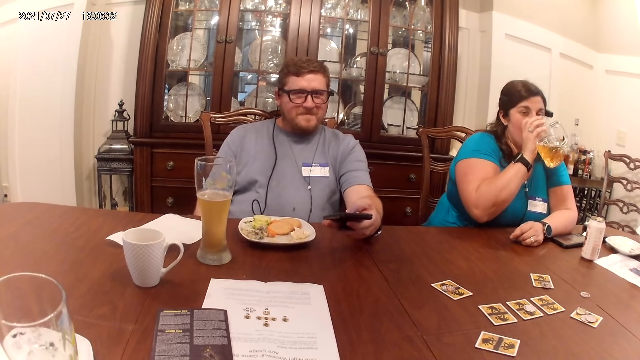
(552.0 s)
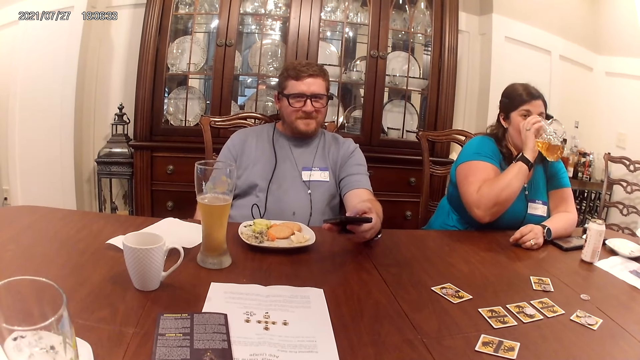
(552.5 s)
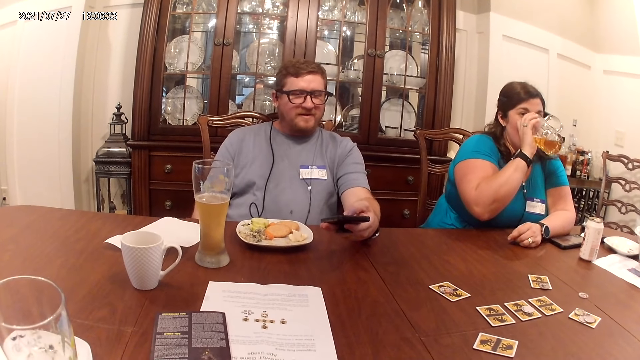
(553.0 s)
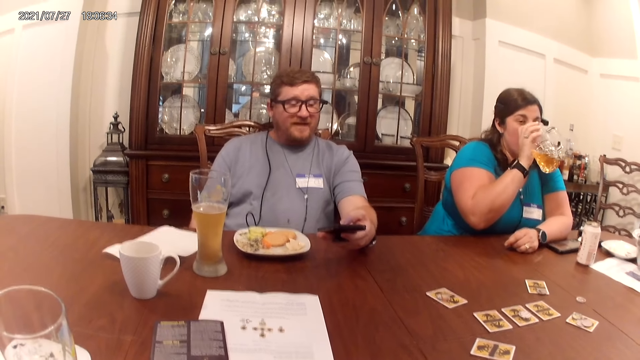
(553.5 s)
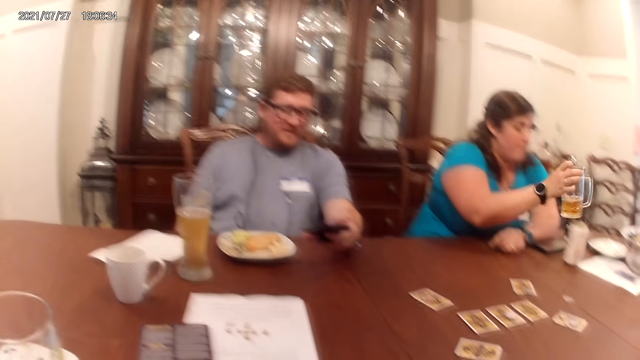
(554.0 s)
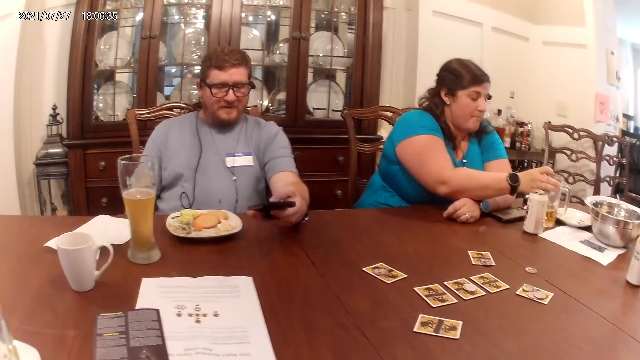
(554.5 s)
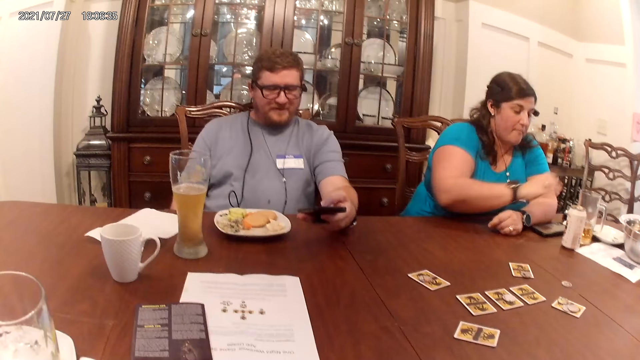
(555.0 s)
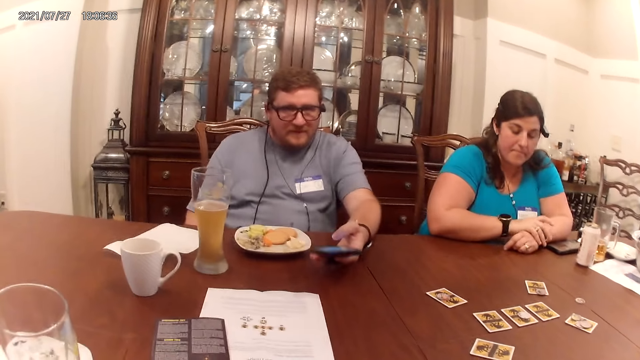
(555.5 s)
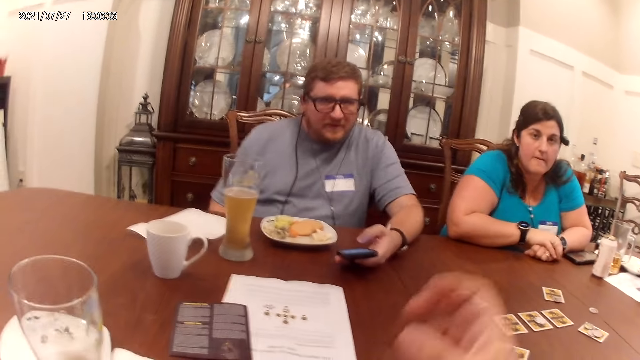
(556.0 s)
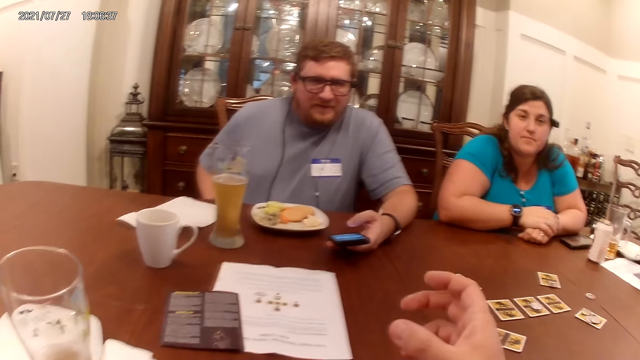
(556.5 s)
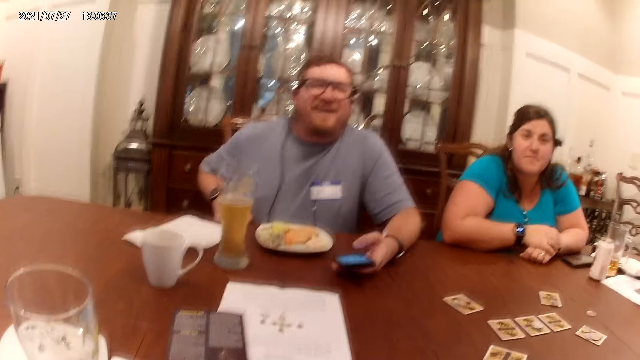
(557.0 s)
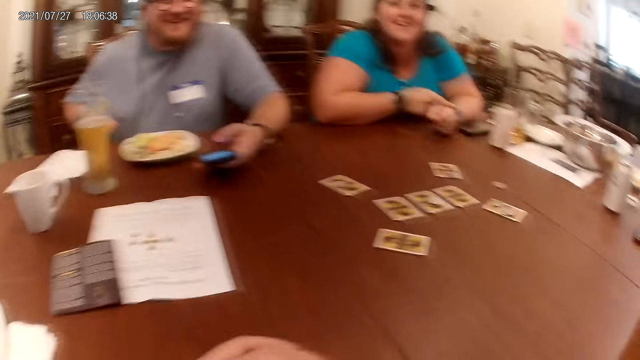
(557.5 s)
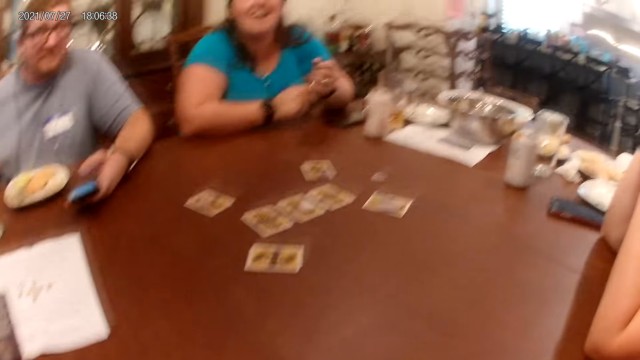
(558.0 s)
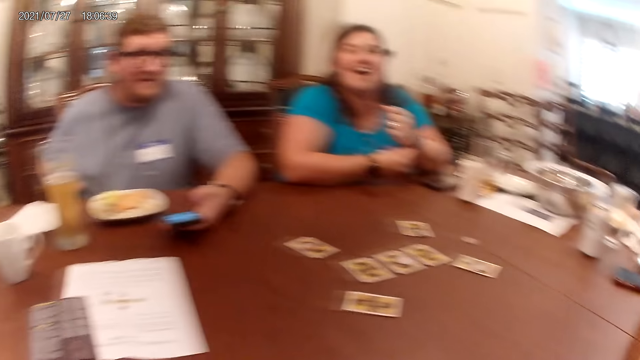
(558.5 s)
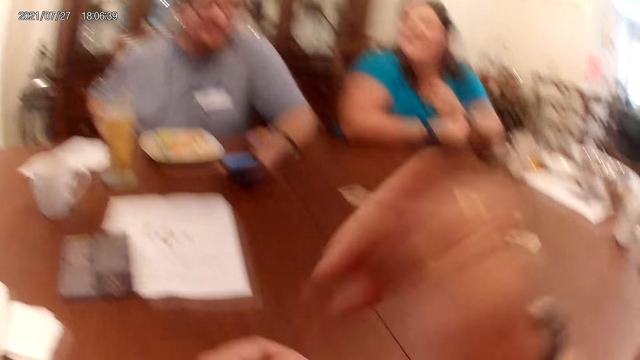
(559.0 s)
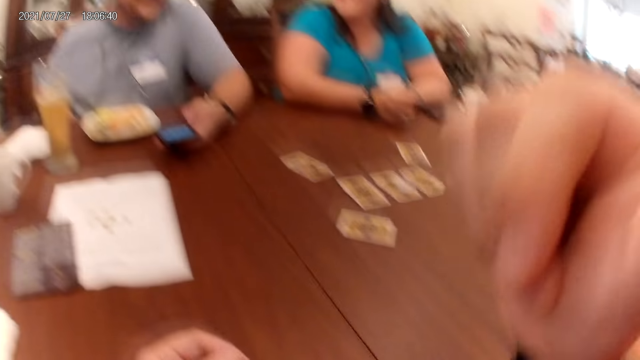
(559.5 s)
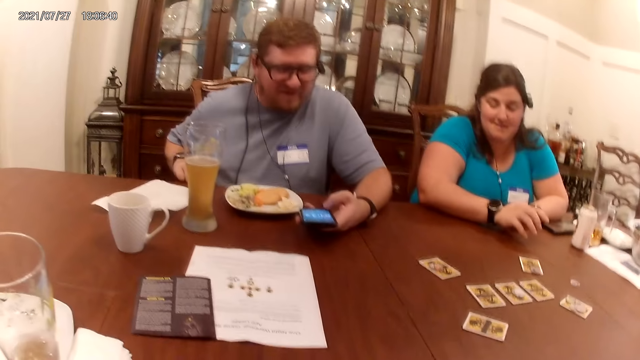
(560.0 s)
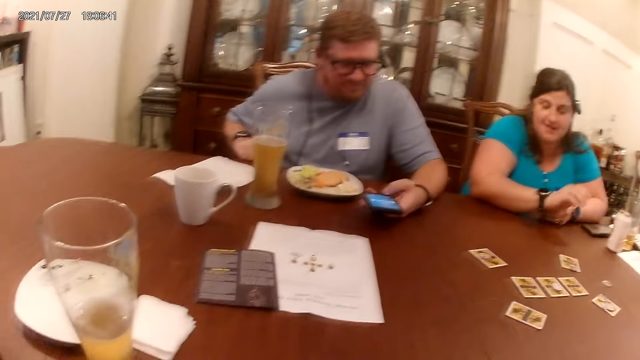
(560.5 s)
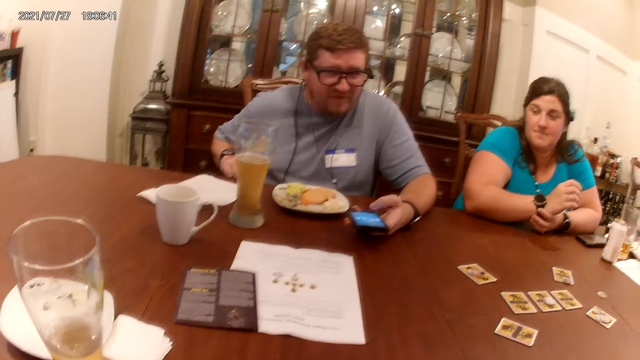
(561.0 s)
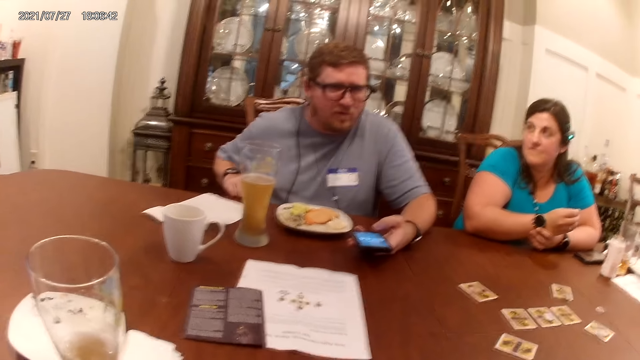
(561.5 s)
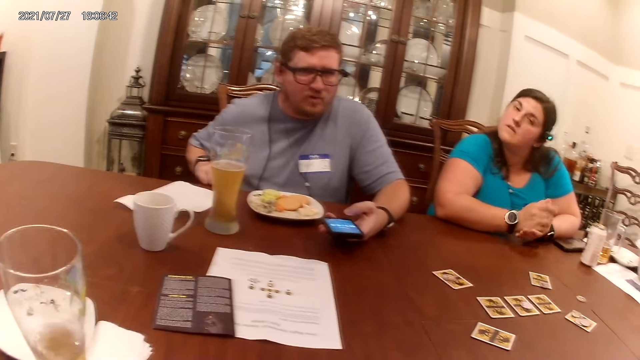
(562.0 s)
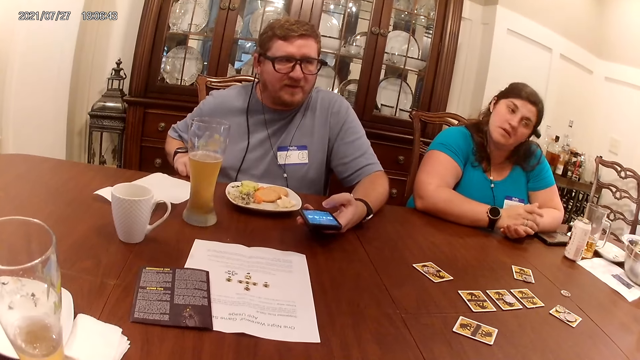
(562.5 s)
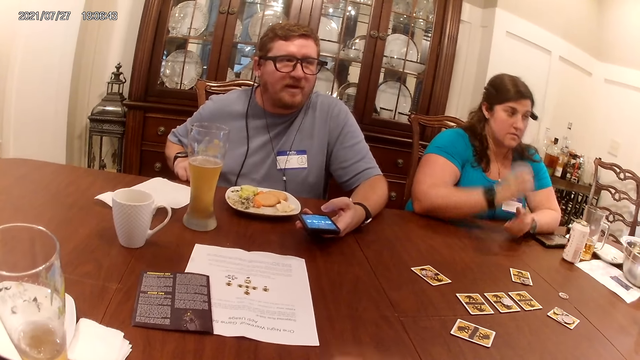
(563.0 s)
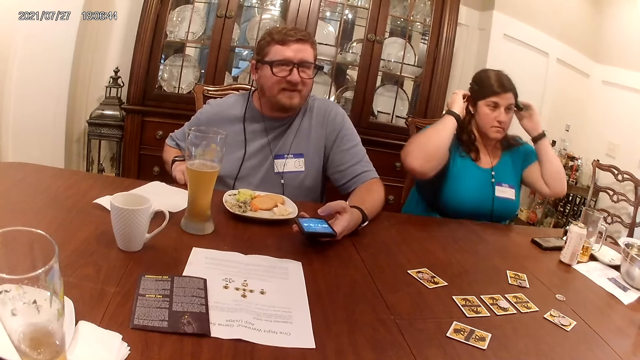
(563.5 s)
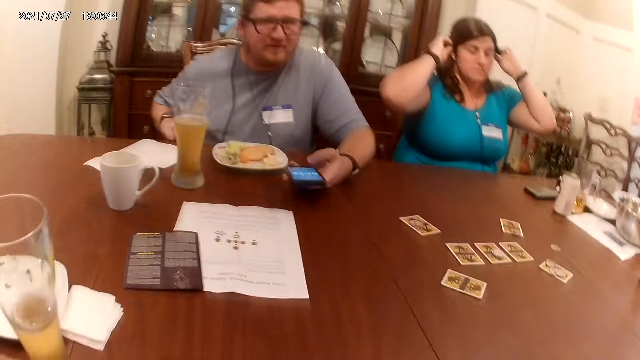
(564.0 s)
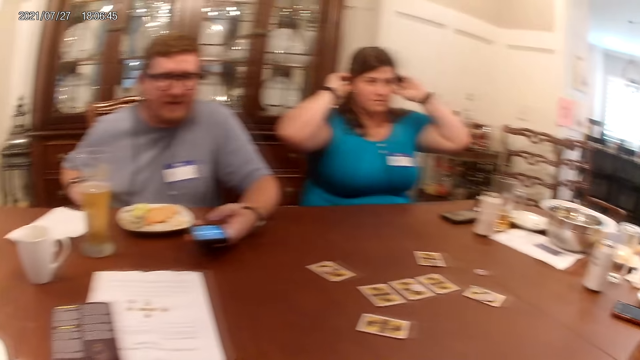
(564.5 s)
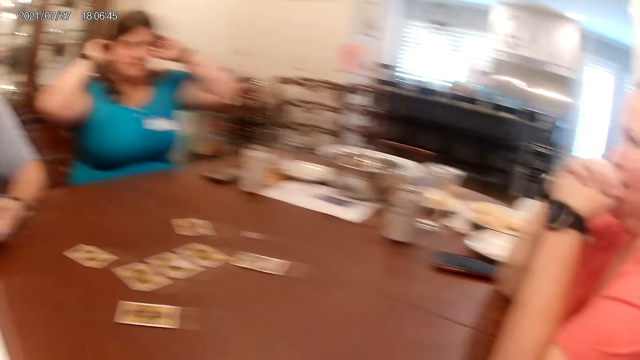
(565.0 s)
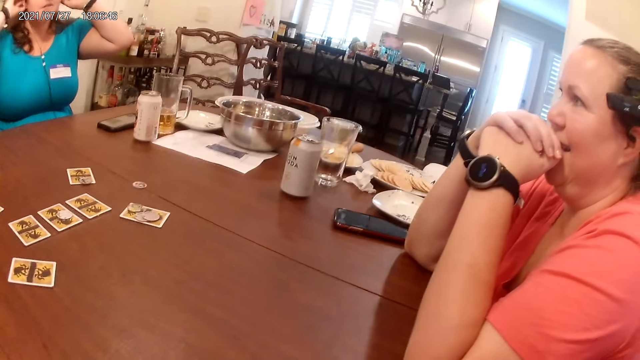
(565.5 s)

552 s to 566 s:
The woman drinks from the cup in her right hand. The camera wearer drinks alcohol from a mug. The woman drops the cup in her right hand on the table. A man converses with the camera wearer. Another man rests on the table. The camera wearer raises his right hand. Another woman adjusts a wristwatch on her left wrist with her right hand. The camera wearer raises his right hand. The other woman adjusts a wristwatch on her right wrist with her left hand. She adjusts her hair with her hands.

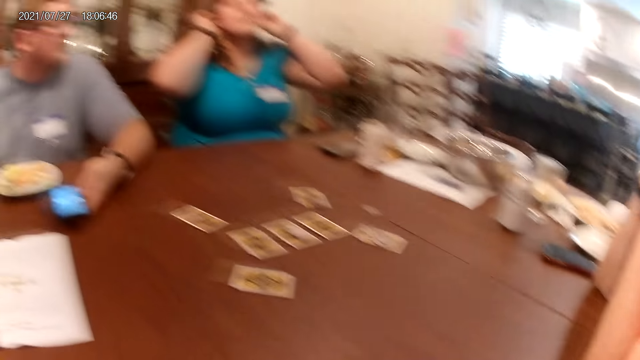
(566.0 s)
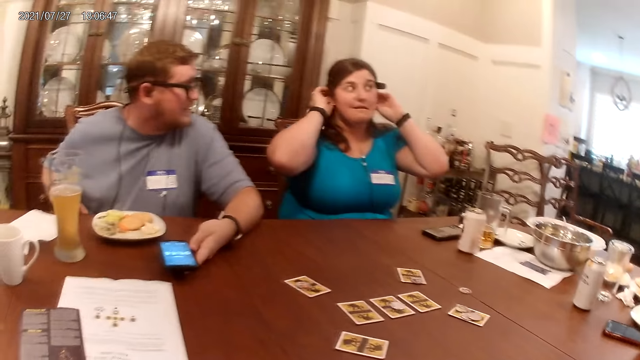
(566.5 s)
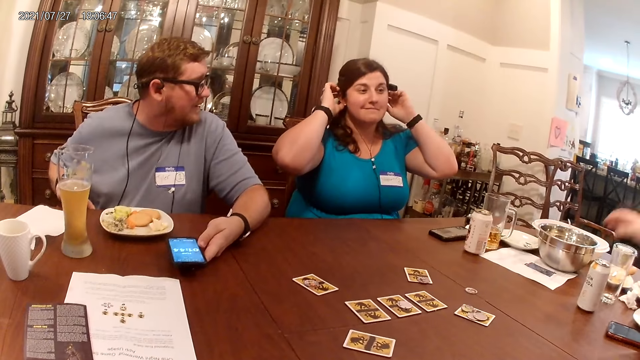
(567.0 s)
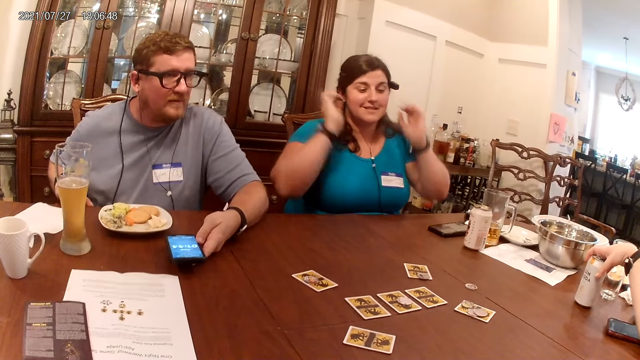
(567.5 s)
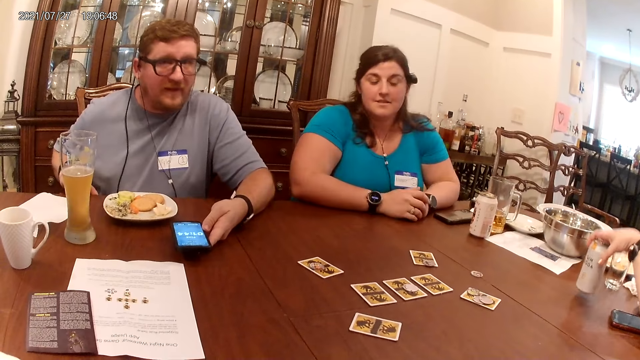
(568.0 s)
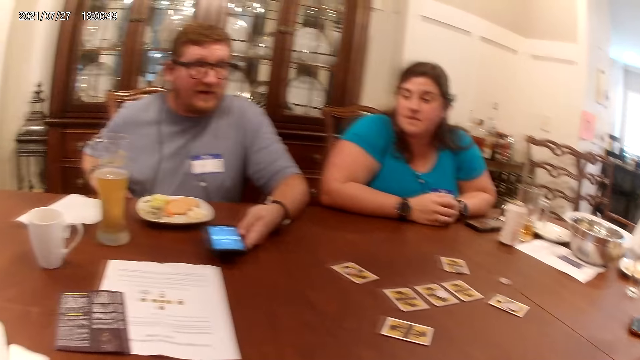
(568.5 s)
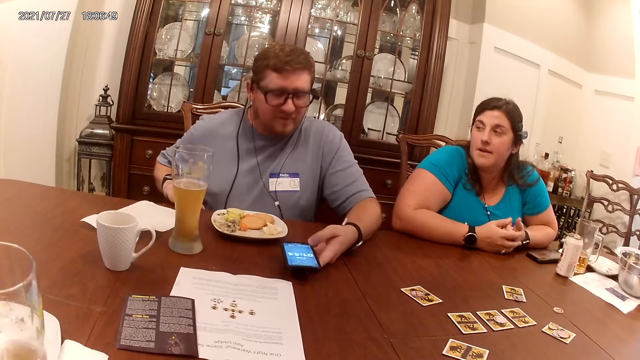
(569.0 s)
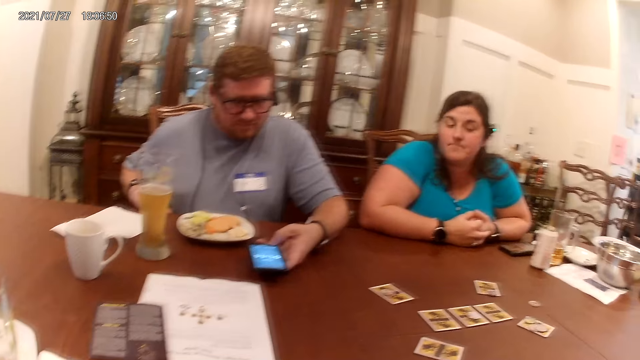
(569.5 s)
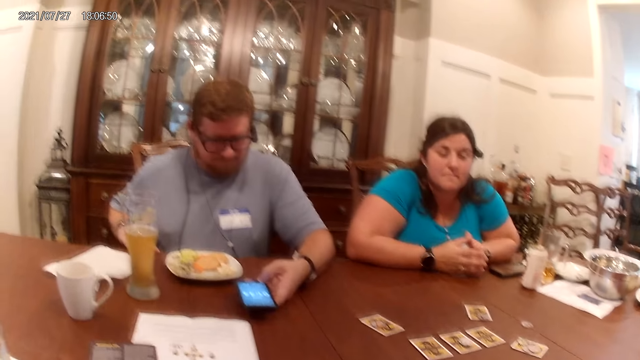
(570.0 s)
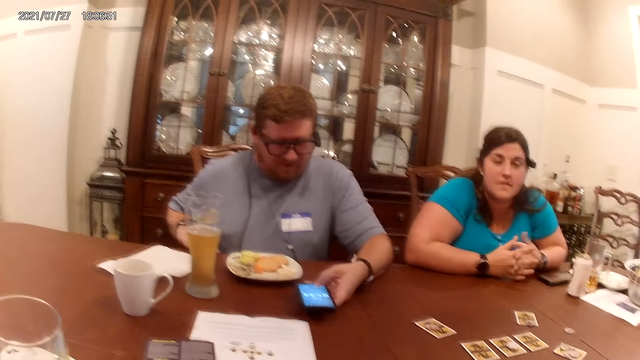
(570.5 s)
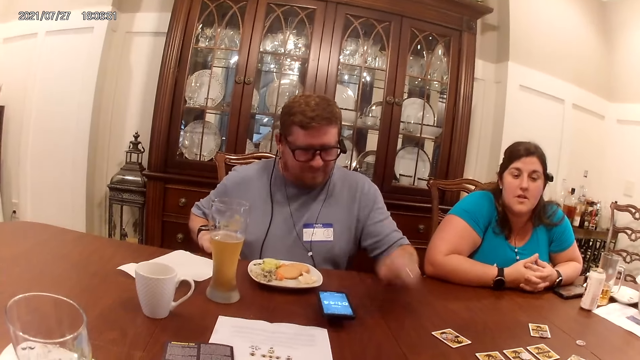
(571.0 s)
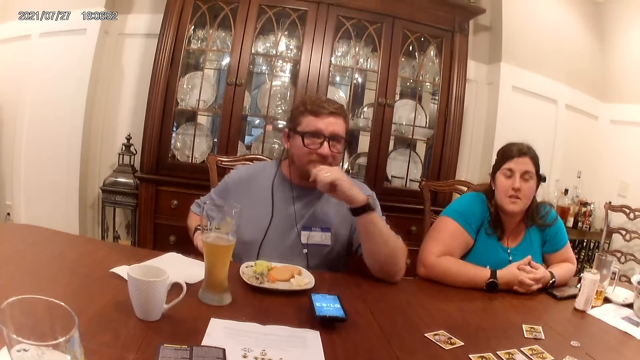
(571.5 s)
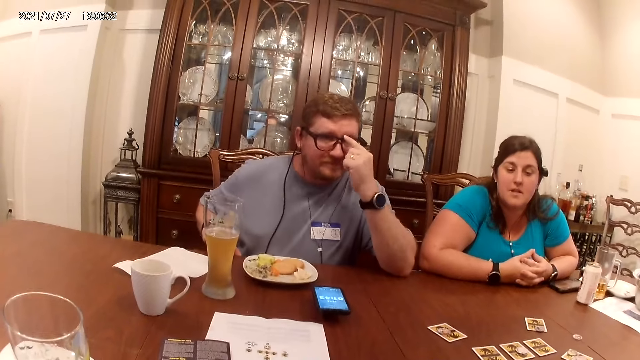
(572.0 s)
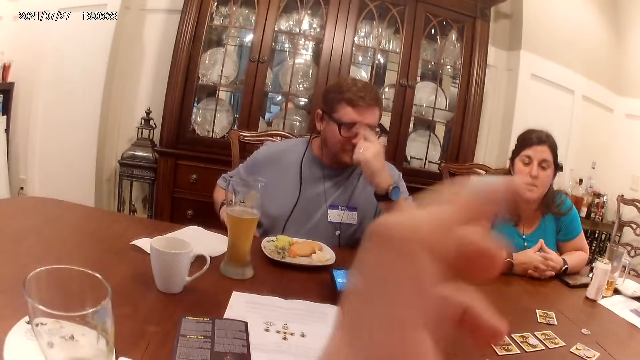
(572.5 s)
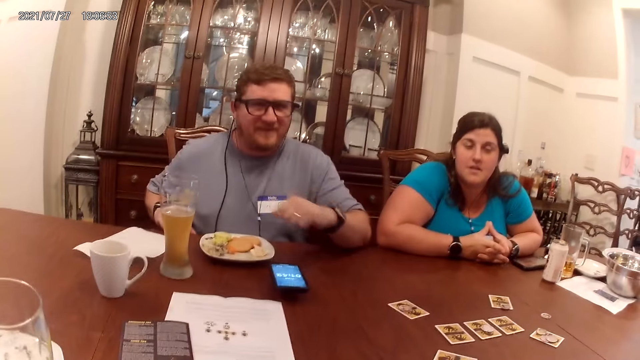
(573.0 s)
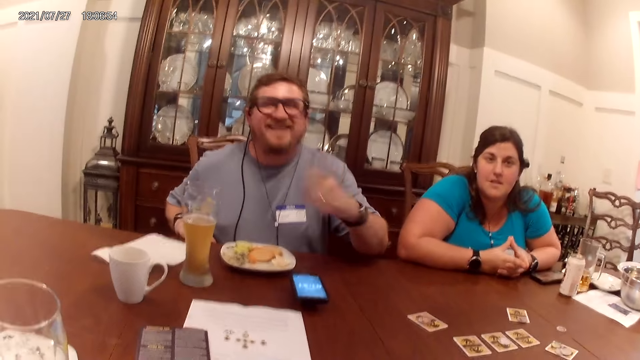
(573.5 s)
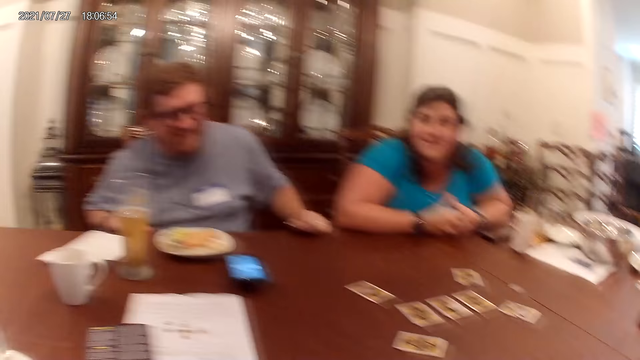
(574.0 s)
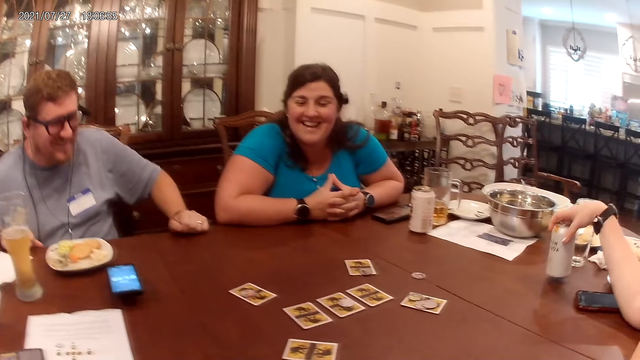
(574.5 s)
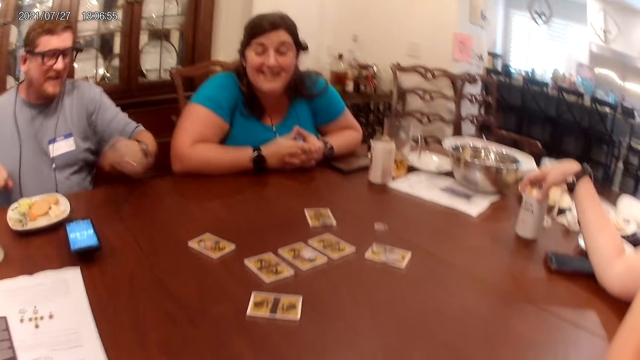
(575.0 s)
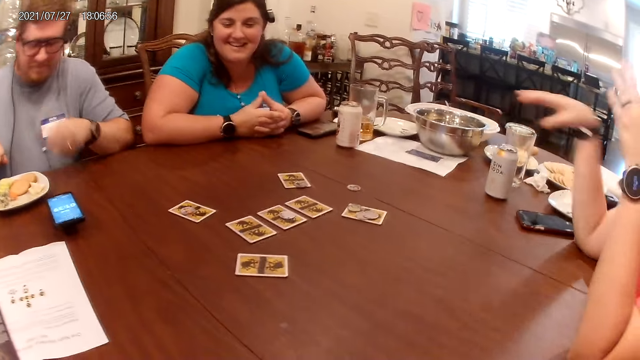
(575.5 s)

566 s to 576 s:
A woman moves a can on the table with her right hand. She lifts the can in her right hand. Another woman rests her hands on the table. A man operates the phone in his left hand. The man rests his left hand on the table. The first woman drops the can in her right hand on the table.
